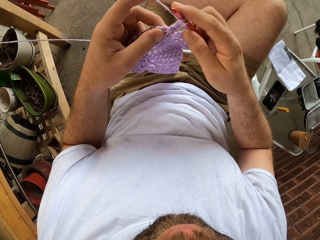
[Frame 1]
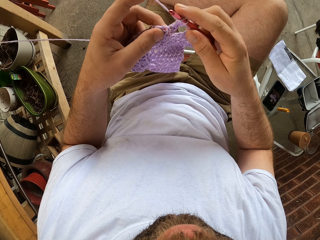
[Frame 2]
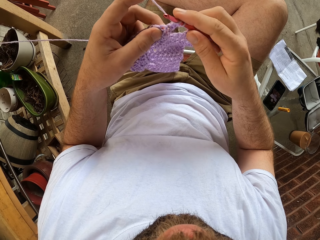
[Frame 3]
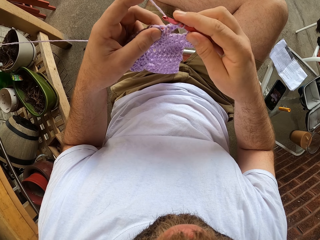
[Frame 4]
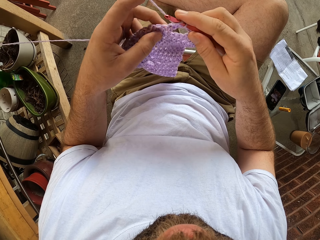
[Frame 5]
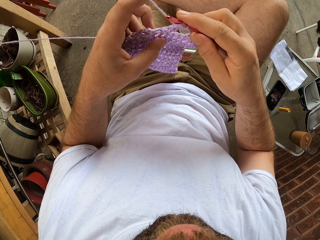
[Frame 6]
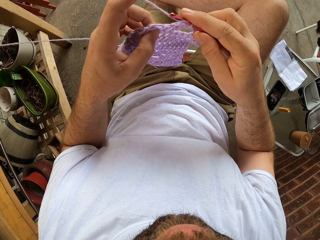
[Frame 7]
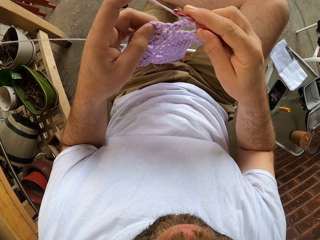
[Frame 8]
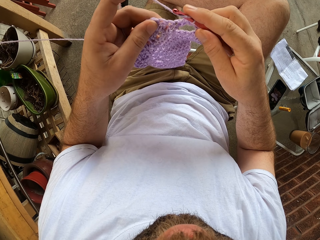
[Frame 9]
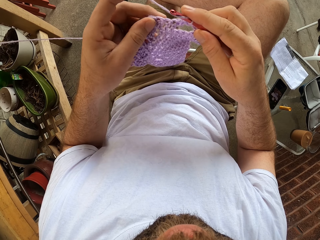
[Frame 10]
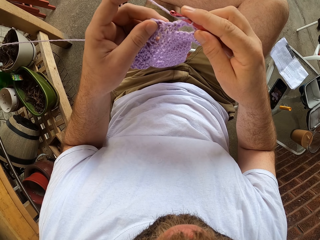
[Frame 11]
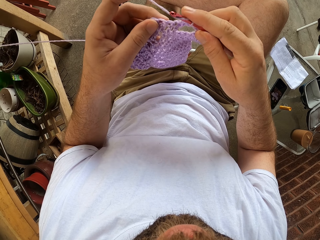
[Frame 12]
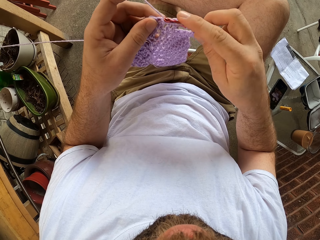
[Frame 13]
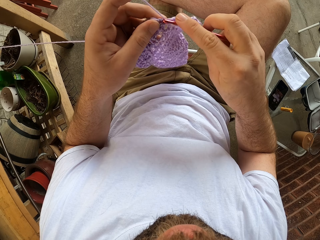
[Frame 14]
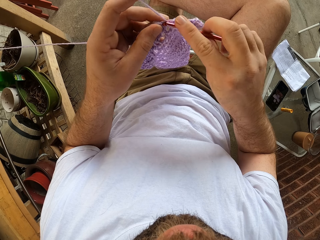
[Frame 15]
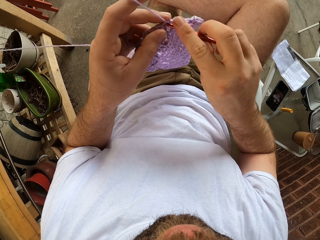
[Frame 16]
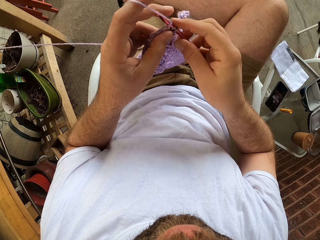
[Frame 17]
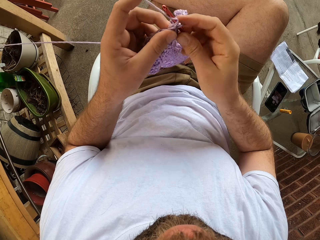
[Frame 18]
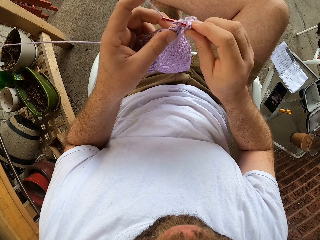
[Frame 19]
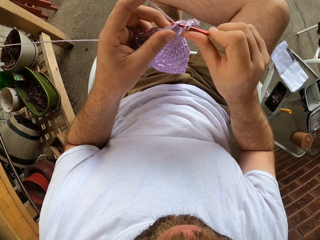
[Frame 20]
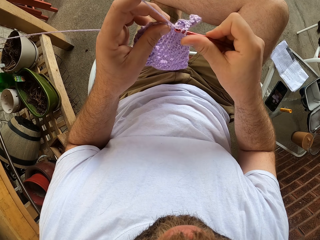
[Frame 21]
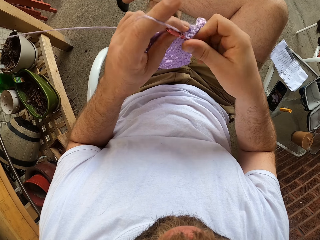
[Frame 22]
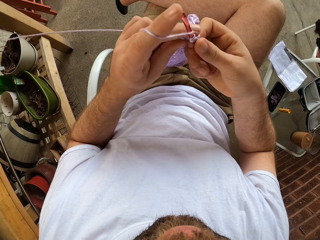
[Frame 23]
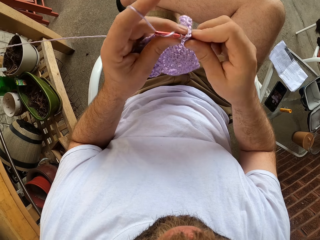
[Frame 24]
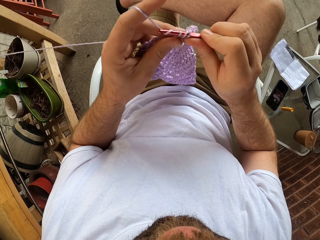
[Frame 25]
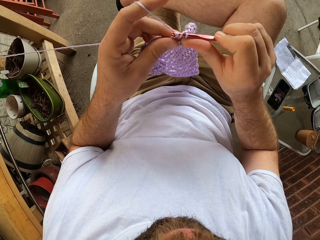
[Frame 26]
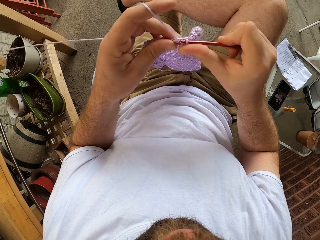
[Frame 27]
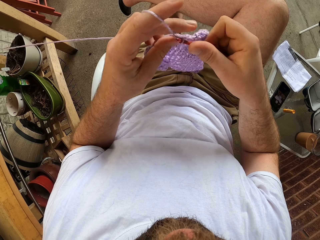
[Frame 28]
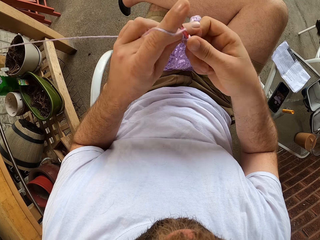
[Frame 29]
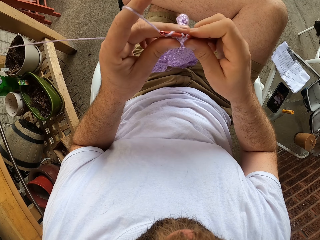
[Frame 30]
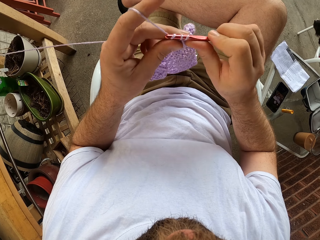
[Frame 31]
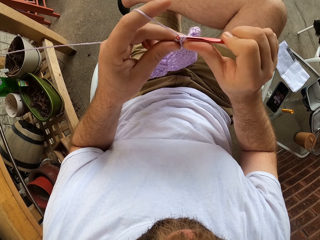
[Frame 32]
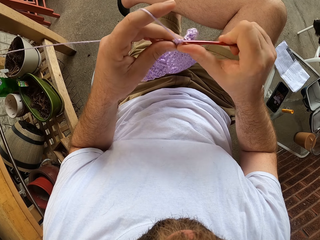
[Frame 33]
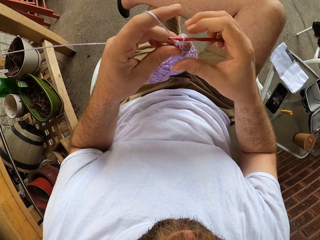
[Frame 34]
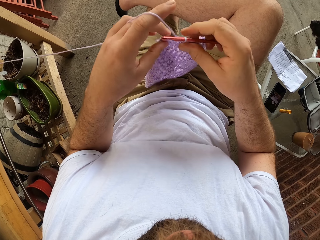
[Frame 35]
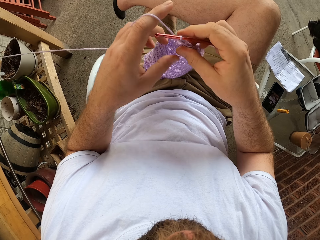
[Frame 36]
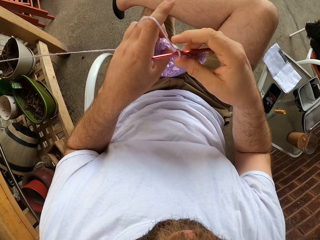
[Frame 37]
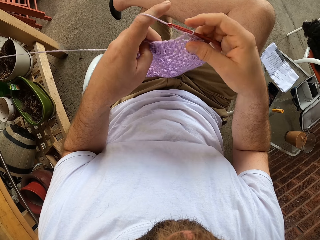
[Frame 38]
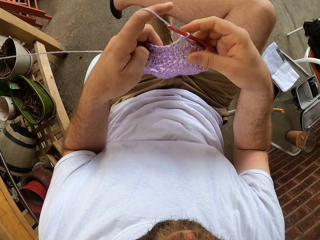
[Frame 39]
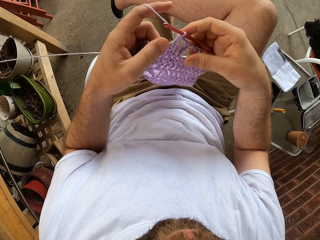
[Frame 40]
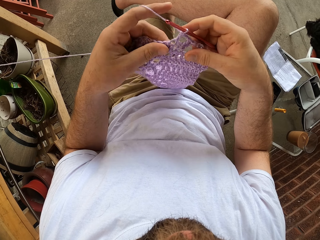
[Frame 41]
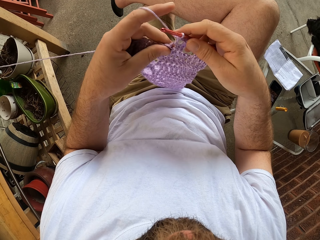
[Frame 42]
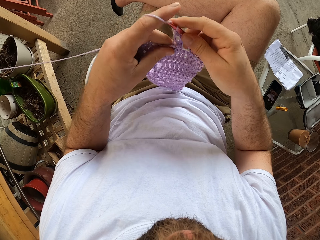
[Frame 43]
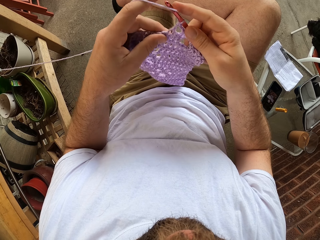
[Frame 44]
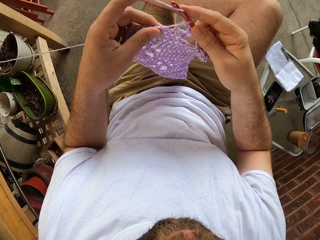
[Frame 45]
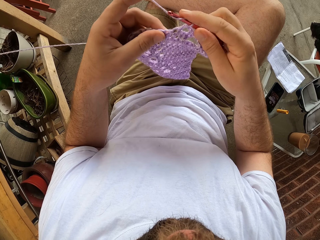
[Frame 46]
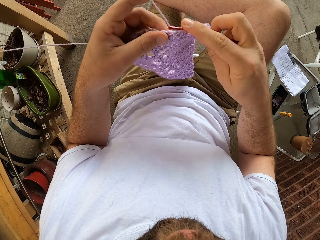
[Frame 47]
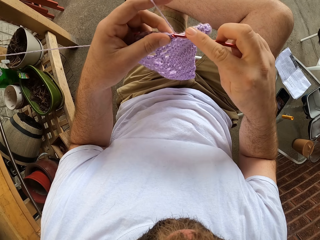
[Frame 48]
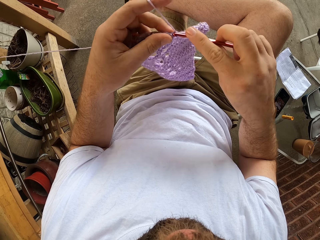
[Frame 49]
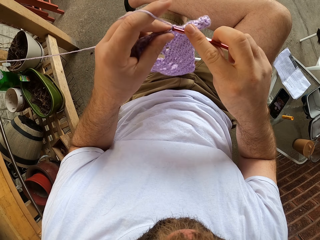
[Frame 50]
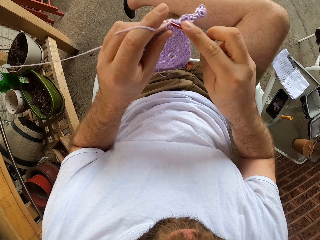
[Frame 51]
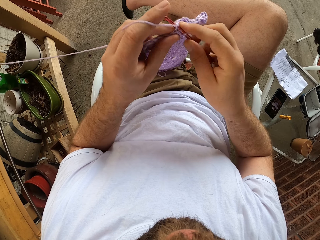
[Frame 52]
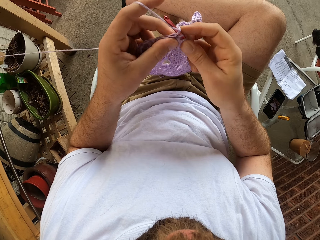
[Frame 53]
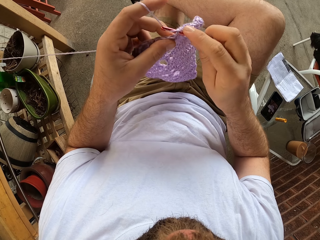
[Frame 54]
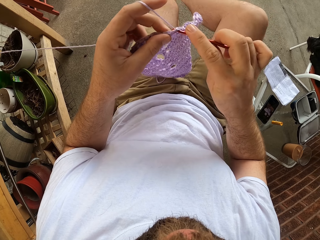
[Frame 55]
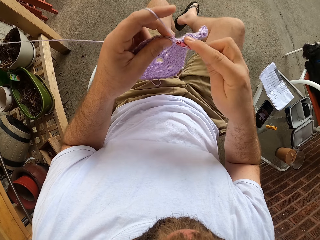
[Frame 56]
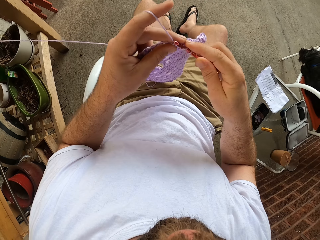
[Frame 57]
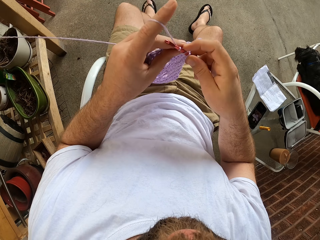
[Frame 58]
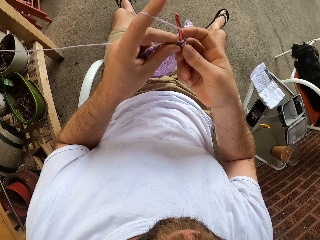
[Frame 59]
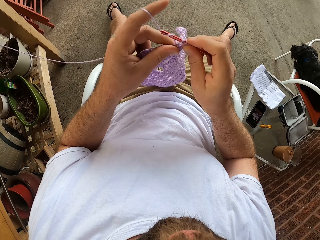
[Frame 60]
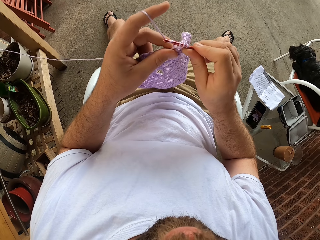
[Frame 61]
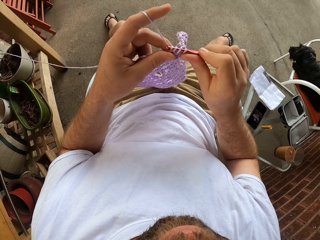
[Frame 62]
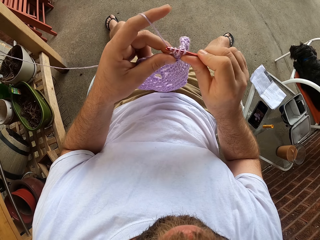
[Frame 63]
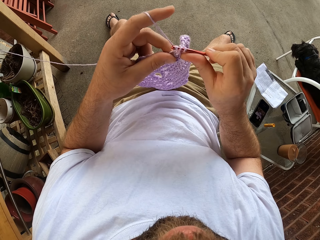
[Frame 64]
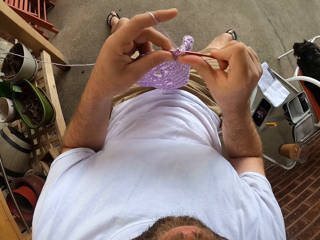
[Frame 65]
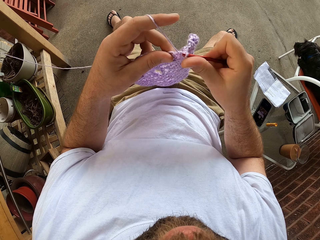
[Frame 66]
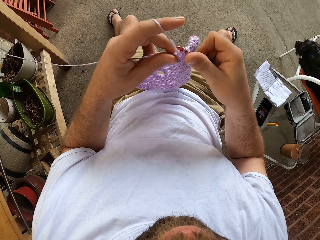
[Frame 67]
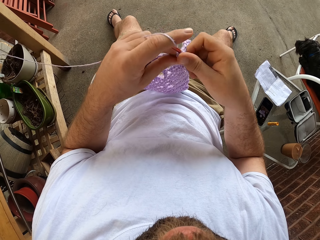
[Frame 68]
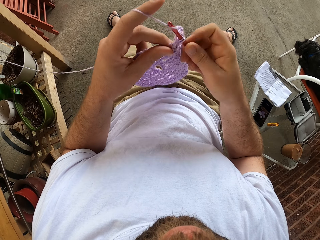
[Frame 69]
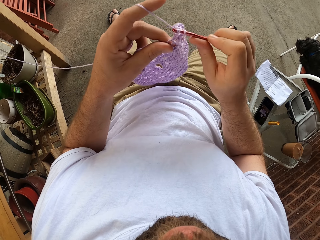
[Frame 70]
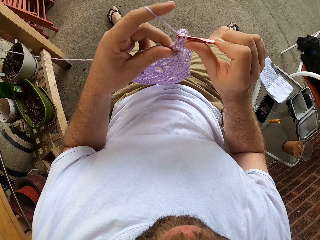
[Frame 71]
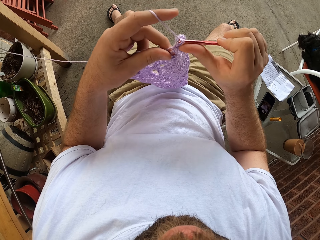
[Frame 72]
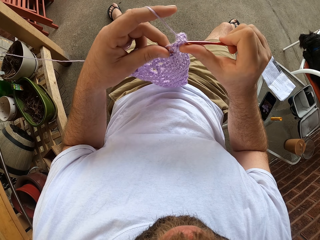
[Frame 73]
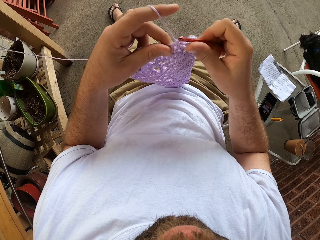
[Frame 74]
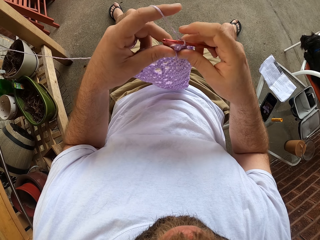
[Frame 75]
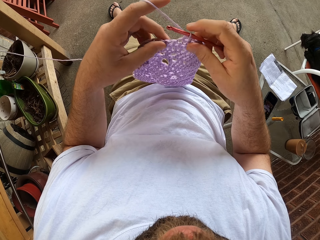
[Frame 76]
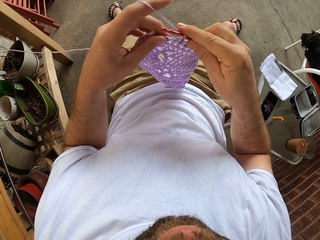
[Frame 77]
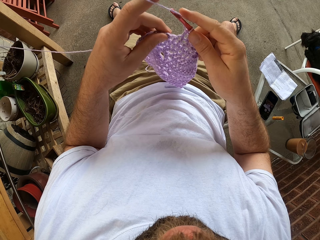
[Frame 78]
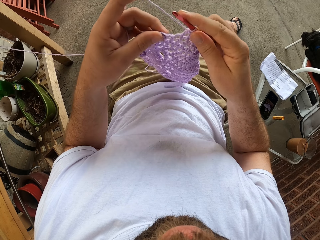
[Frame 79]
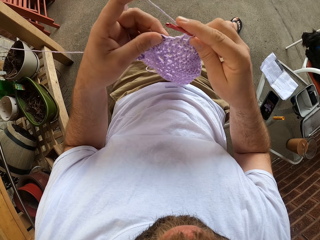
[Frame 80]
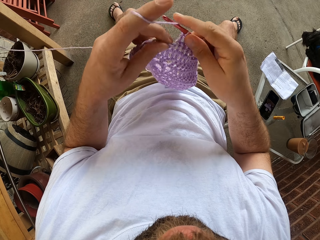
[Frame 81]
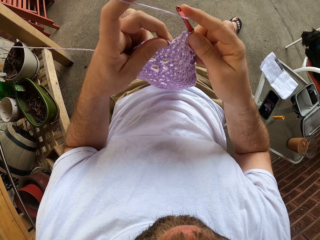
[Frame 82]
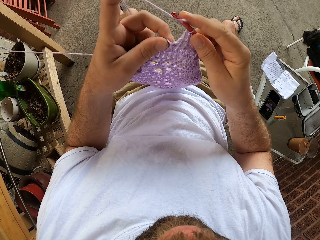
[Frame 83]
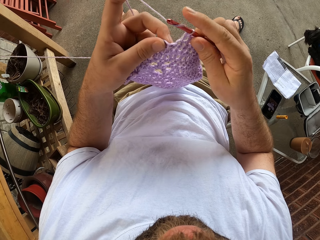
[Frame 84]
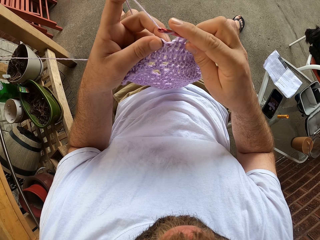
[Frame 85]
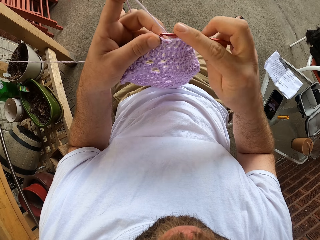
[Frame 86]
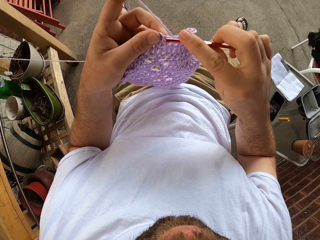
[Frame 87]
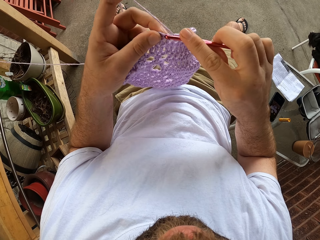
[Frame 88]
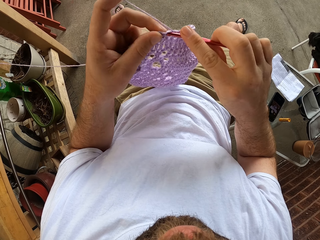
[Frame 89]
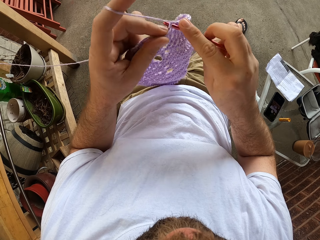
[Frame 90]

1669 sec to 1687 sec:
The camera wearer straightens the yarn. They sew a piece of yarn using crochet.

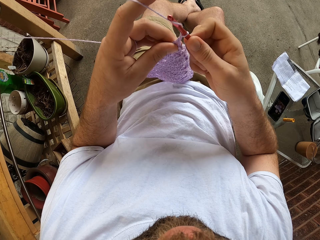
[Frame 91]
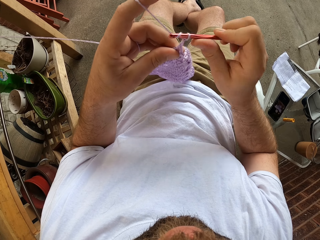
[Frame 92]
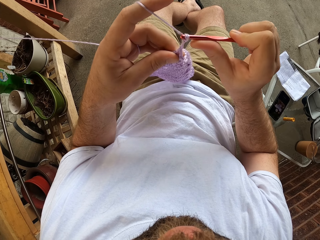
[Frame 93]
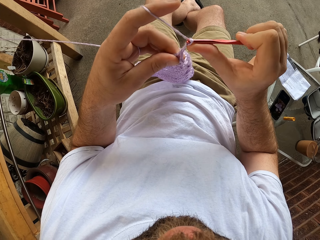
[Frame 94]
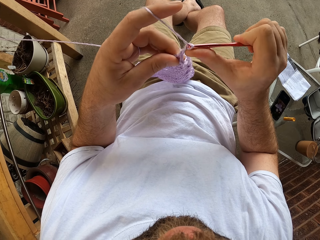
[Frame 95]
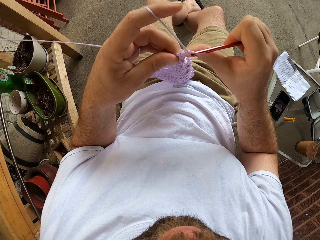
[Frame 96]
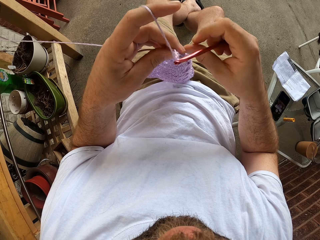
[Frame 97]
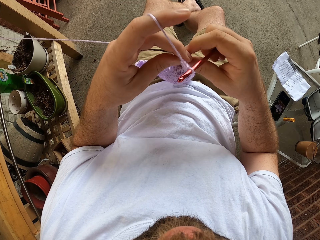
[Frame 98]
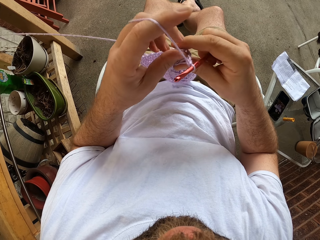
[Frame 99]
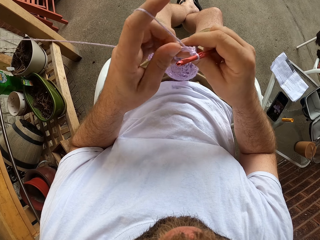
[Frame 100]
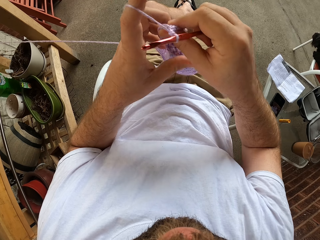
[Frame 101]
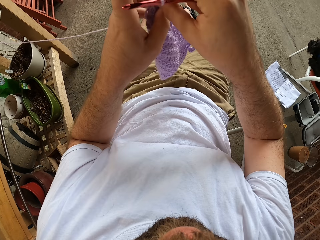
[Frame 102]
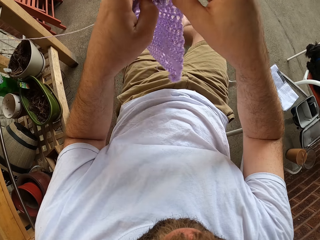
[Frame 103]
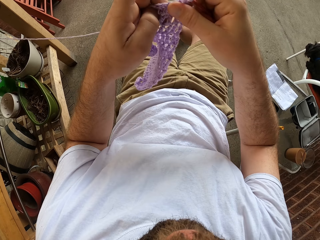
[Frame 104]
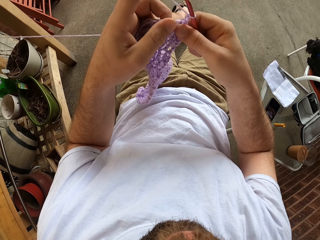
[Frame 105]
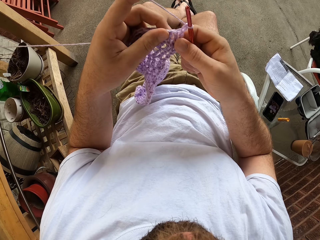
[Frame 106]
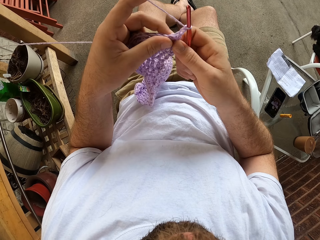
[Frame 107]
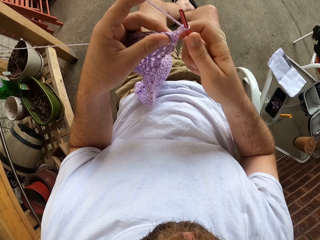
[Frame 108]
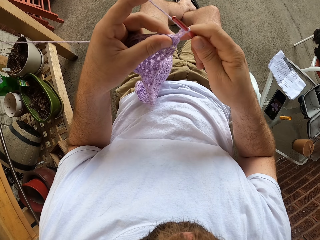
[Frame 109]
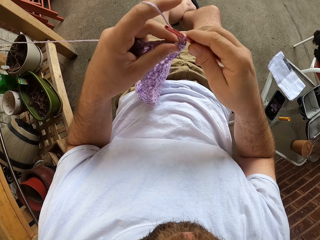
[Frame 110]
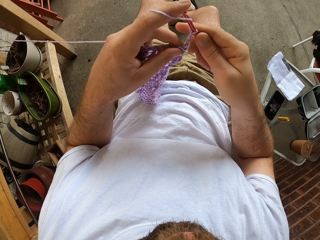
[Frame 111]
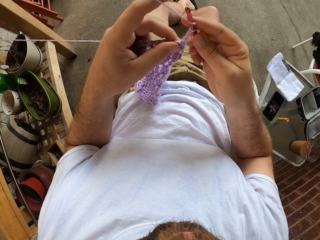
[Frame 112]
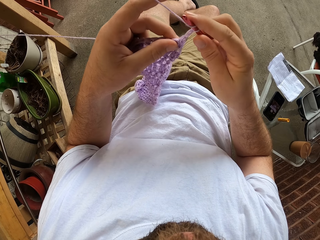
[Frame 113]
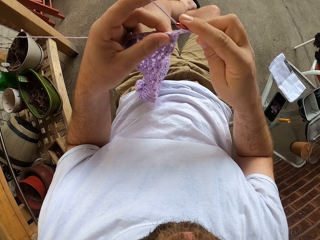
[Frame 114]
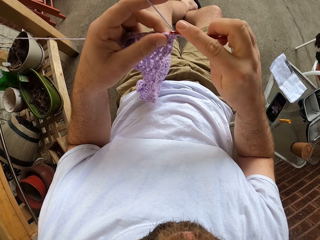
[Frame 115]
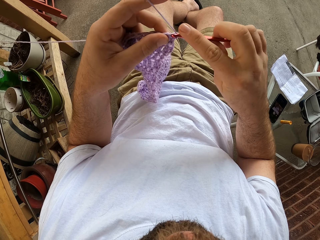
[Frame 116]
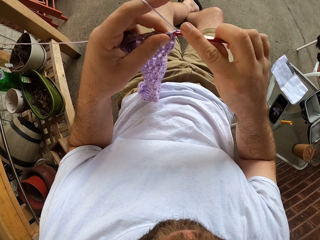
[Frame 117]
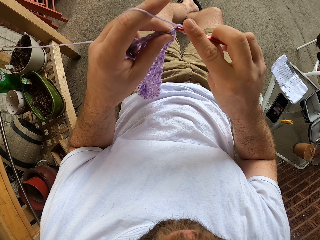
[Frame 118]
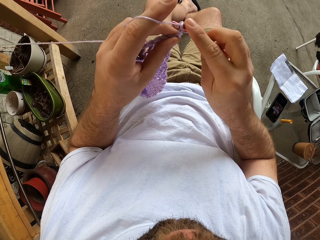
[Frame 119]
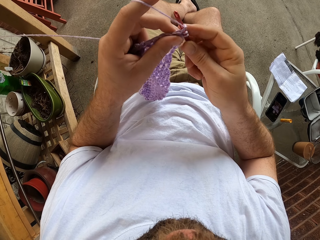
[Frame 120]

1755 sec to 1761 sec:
The camera wearer turns the crochet over with both hands. They knit with yarn and the crochet hook.
